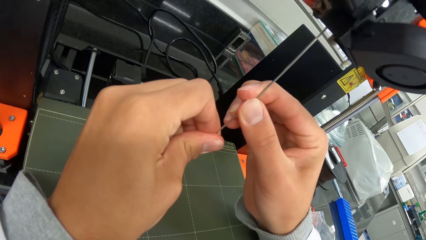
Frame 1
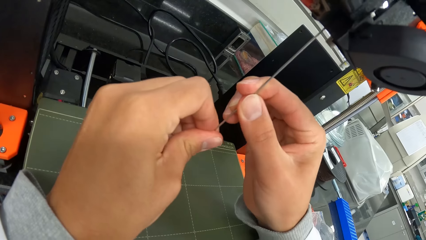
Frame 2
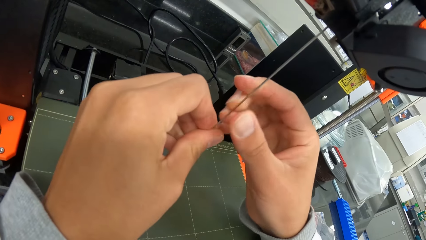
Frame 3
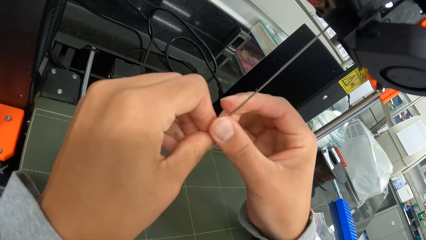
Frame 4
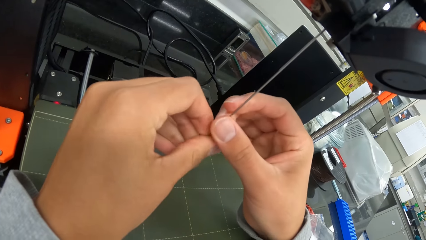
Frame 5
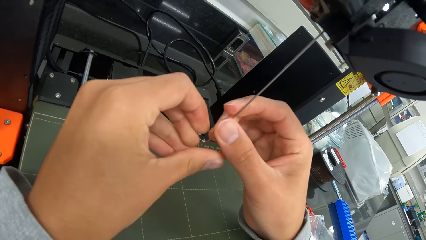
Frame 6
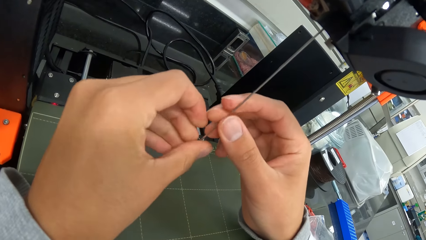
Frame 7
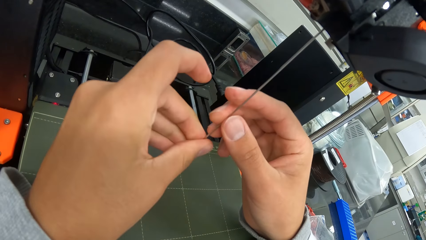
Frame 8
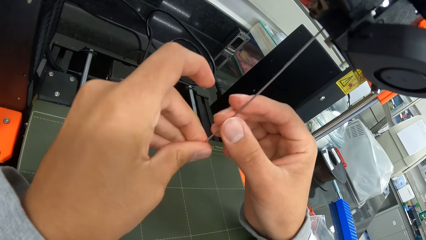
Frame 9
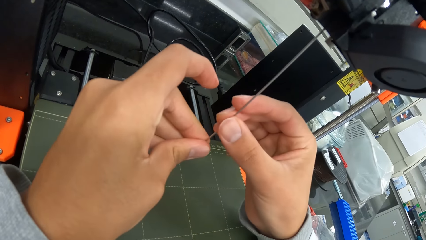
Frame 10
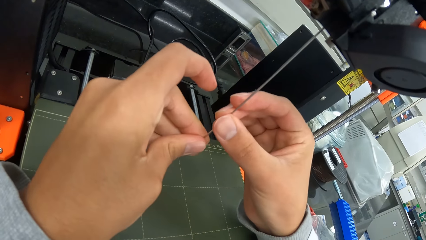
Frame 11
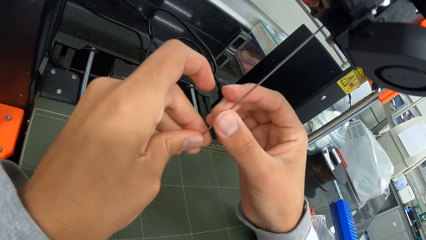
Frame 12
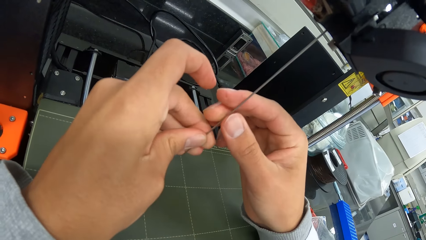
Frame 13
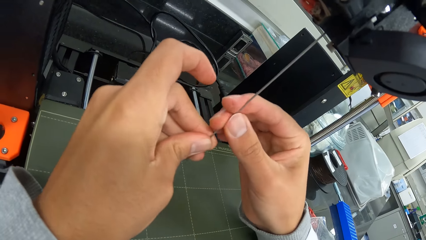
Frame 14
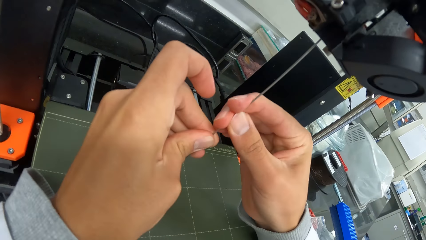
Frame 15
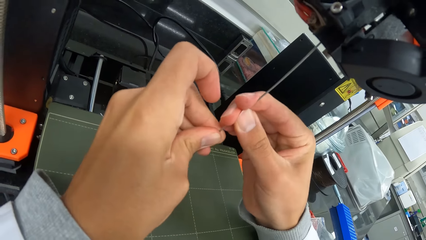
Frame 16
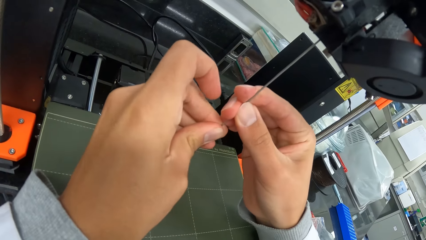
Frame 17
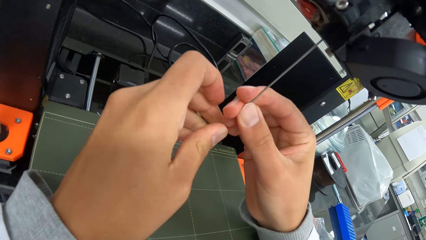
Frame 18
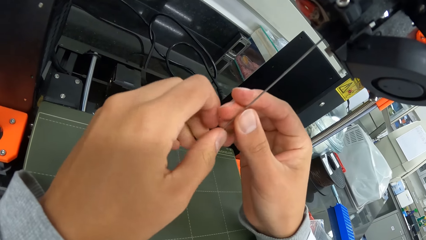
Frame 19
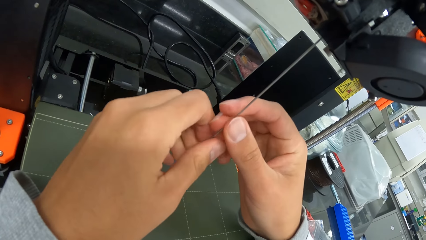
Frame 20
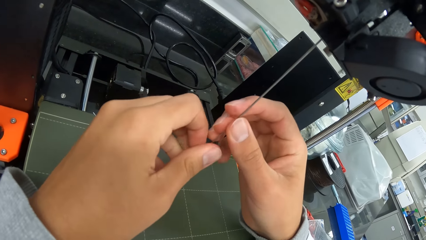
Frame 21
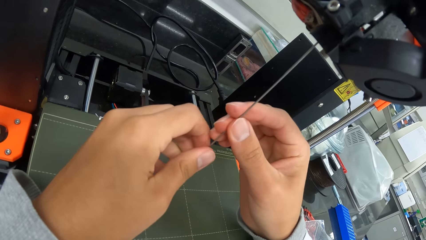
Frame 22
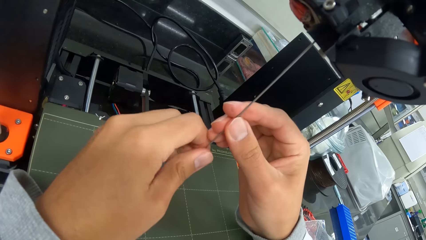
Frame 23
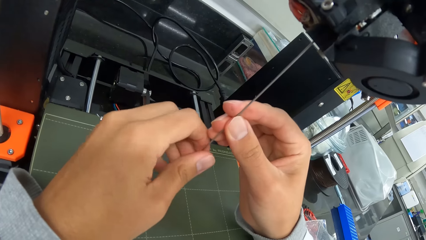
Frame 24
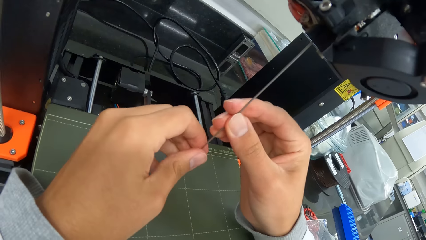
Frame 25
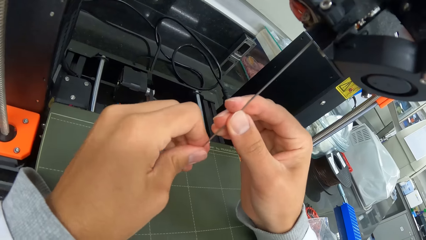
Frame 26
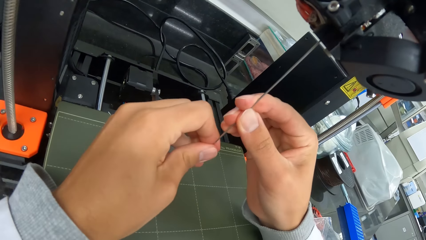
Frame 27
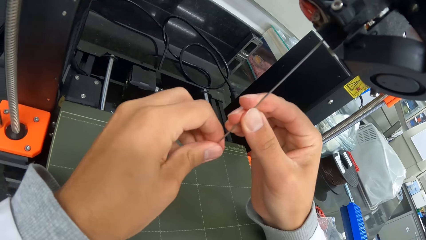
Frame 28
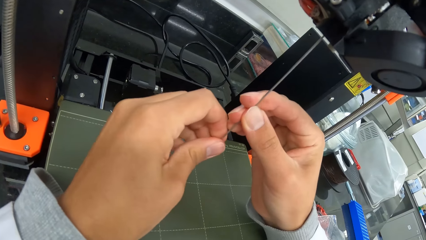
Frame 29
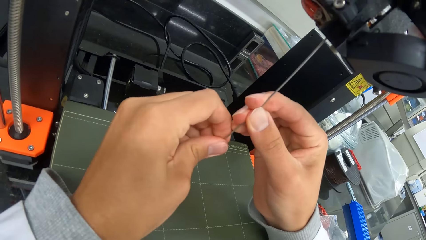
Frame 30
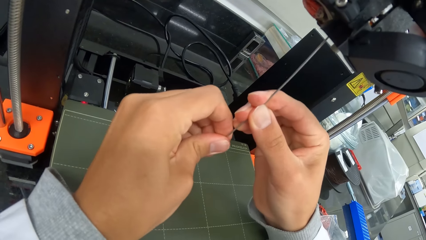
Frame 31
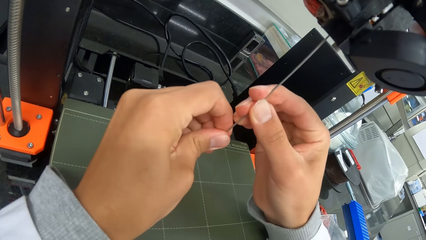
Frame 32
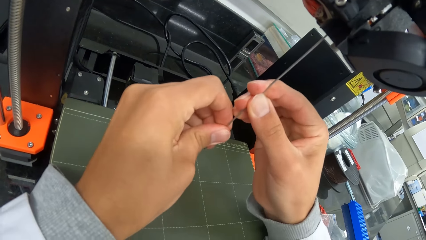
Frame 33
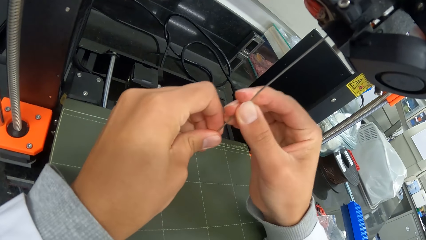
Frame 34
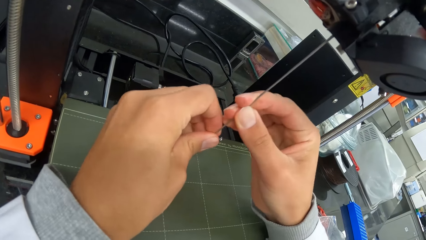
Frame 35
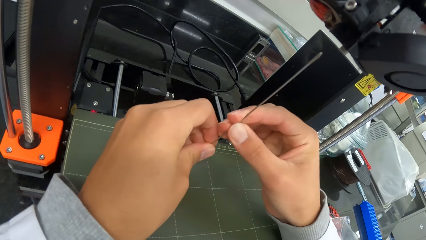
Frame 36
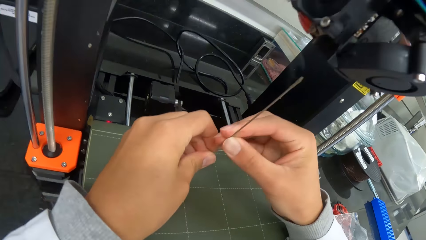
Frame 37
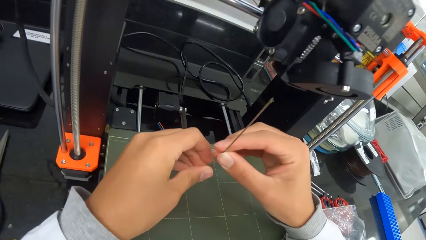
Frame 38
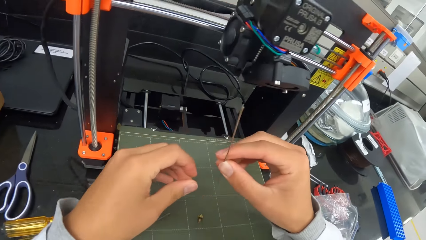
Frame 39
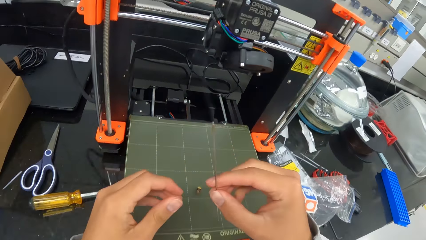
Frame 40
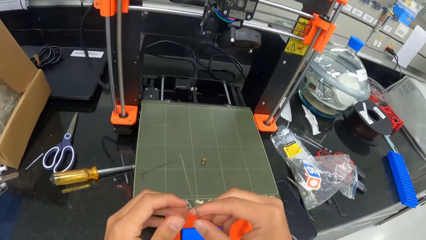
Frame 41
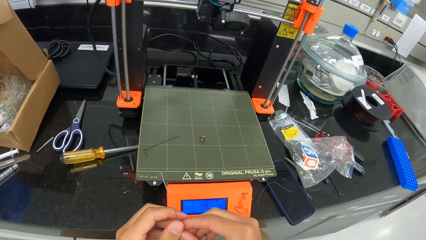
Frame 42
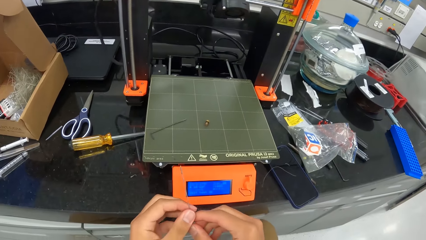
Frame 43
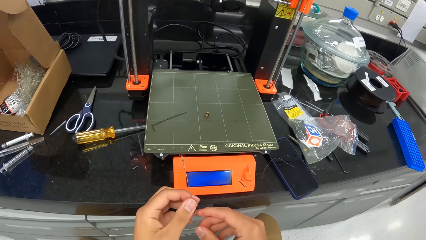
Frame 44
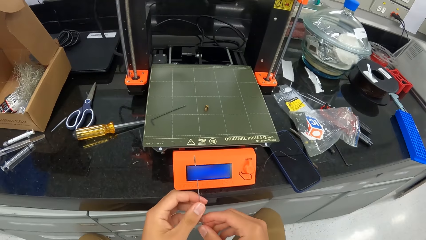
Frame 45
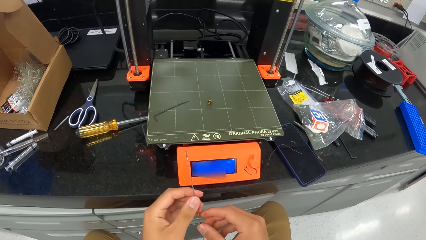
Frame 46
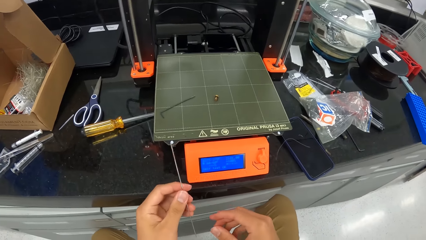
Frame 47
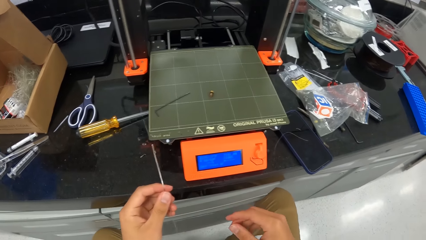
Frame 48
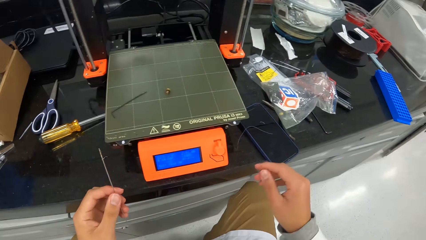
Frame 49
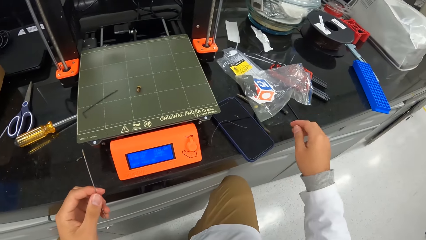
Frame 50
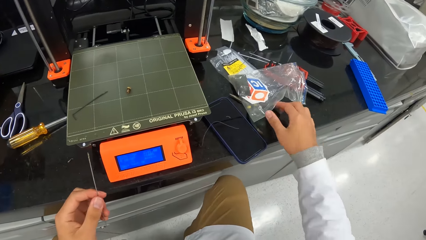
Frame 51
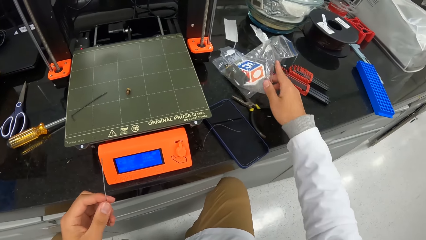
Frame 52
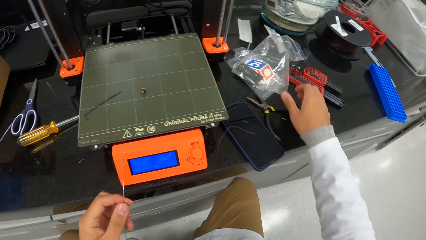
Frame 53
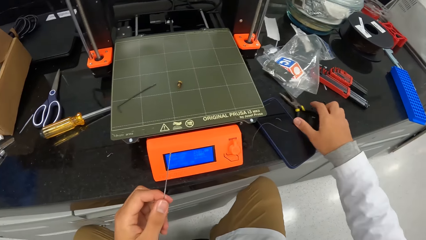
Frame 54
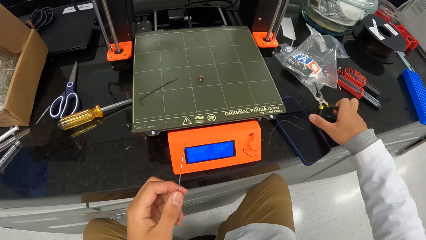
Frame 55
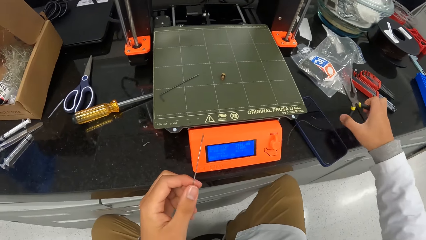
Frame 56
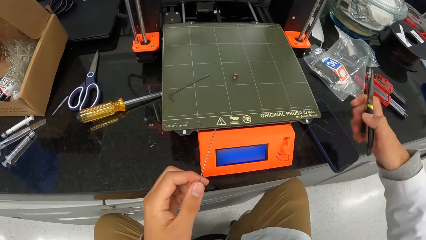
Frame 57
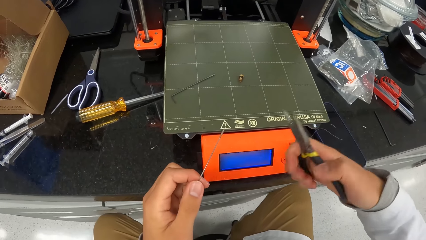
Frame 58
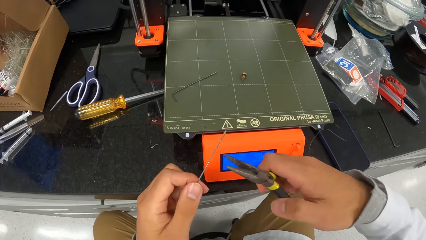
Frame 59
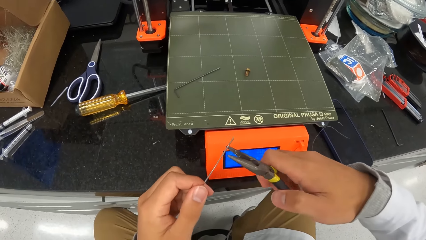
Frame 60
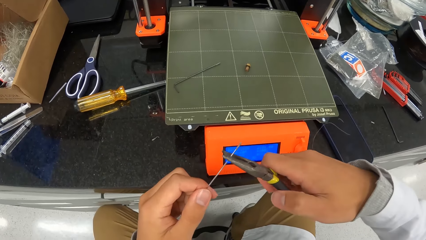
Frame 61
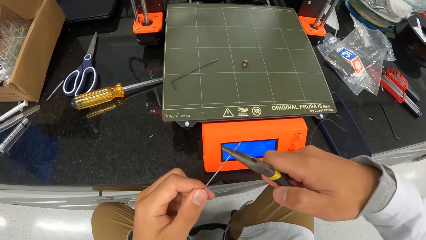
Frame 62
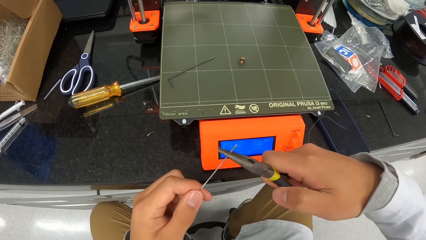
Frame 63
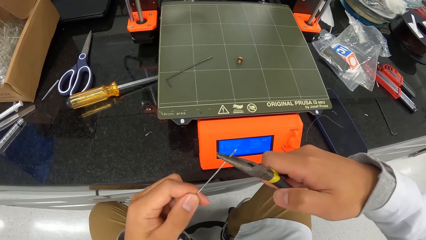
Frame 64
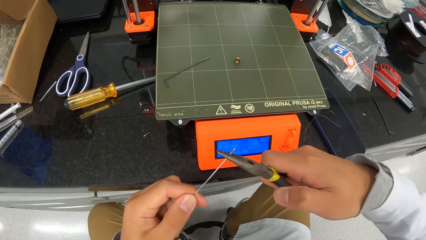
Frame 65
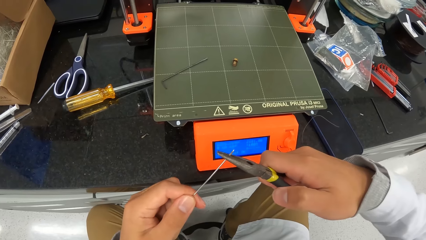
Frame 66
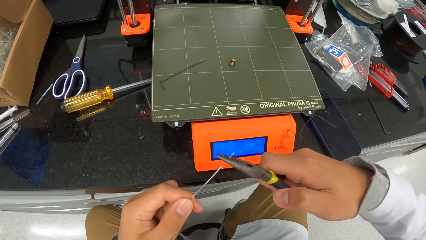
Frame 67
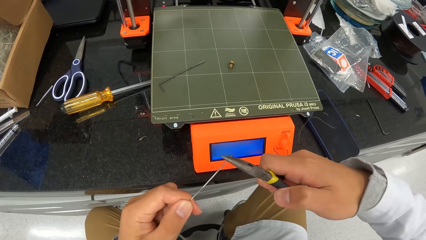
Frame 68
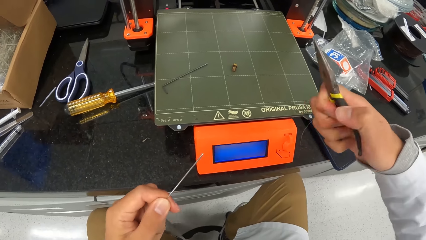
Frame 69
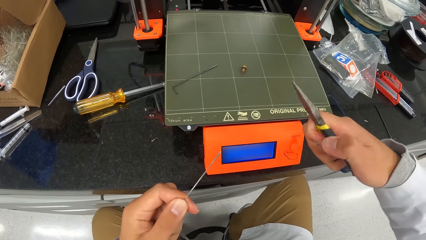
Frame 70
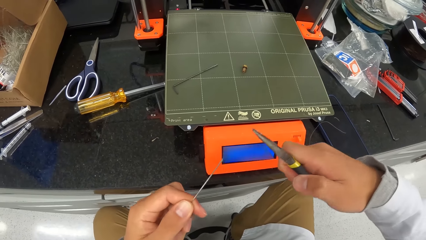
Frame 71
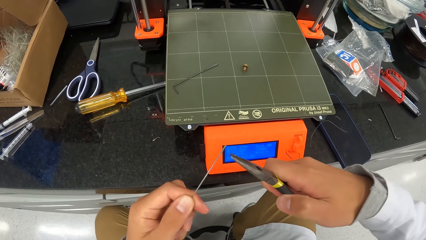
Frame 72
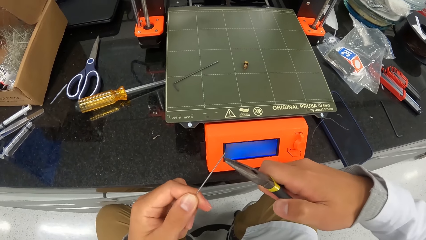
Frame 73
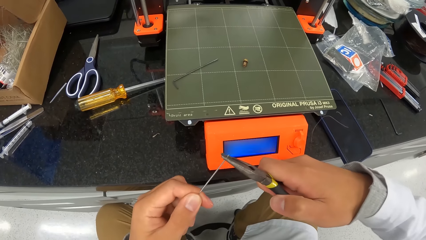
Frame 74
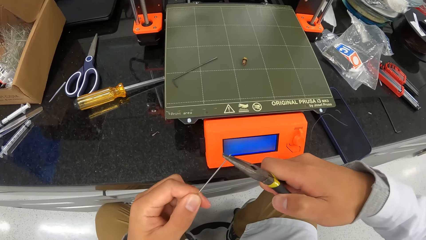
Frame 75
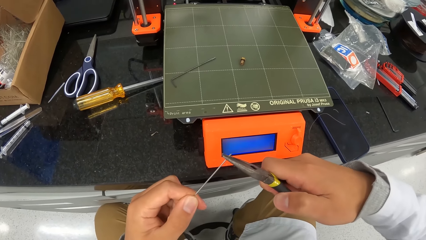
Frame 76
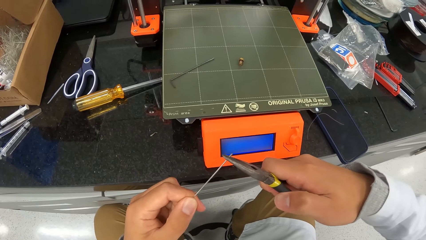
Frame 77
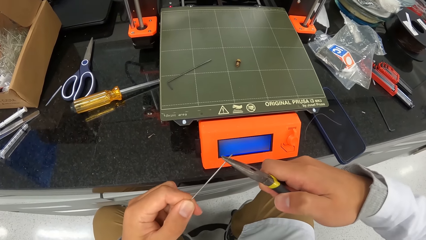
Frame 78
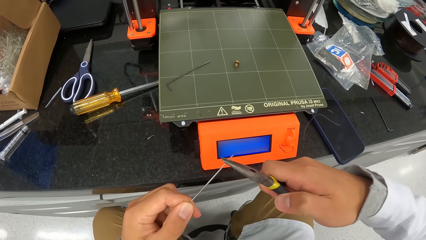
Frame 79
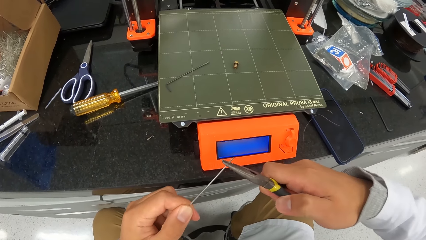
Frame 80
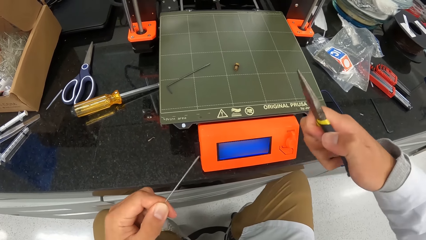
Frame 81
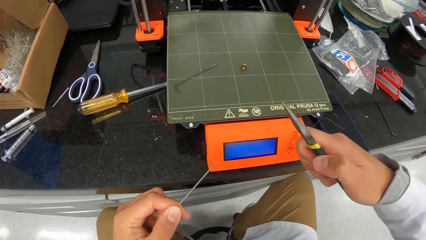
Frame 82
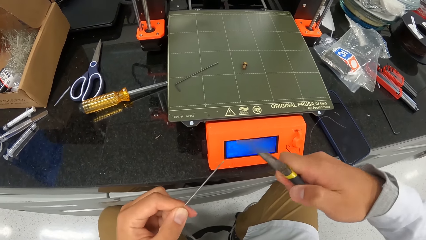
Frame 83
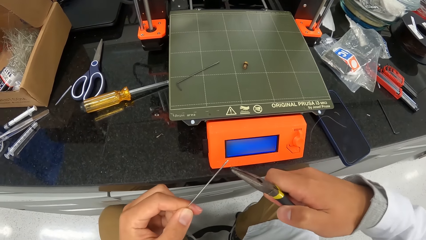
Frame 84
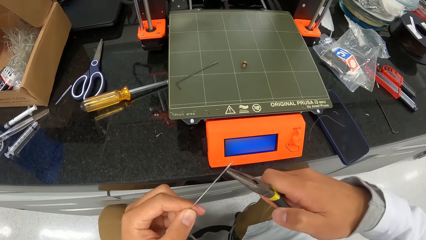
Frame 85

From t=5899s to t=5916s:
The camera wearer takes out the hex key wrench or wire from the extruder with his hands. He moves the packet of hex wrenches on the slab with his right hand. He picks the plier from the slab with his right hand. He scoops off dirt on the hex key wrench with the plier in his right hand. He straightens the wire with the pliers.
